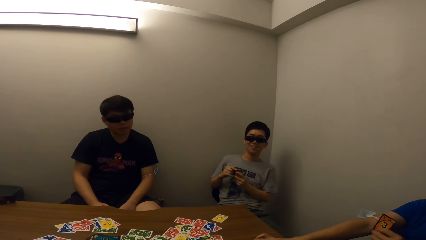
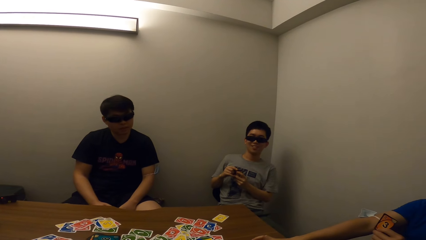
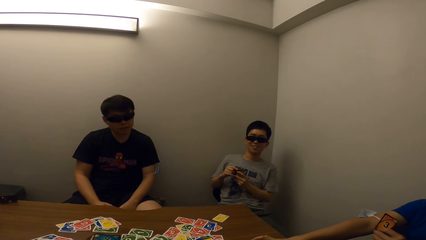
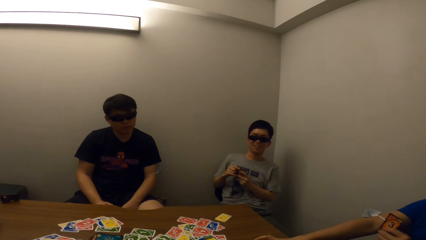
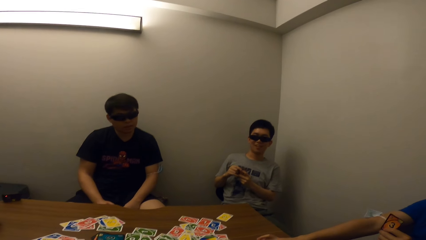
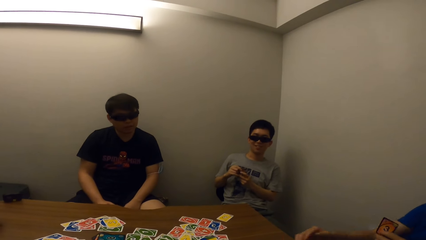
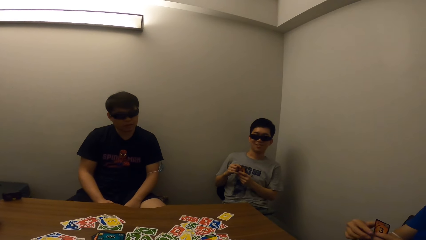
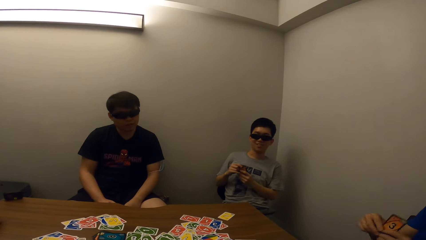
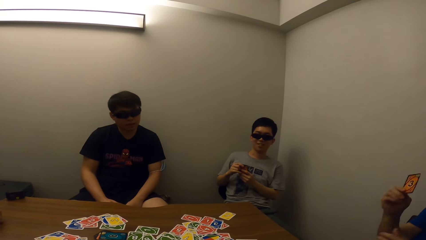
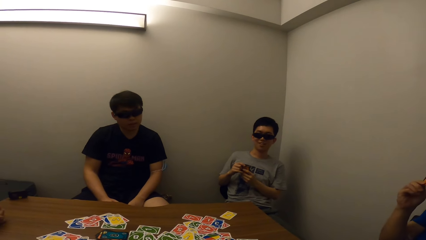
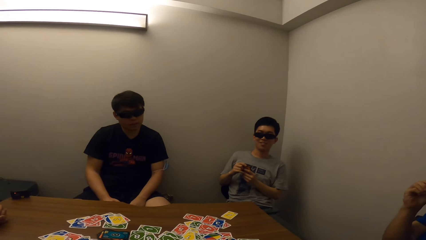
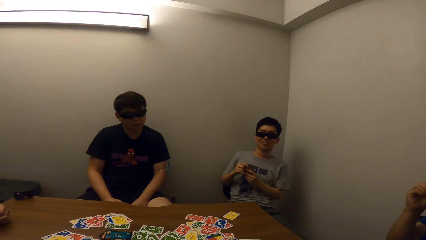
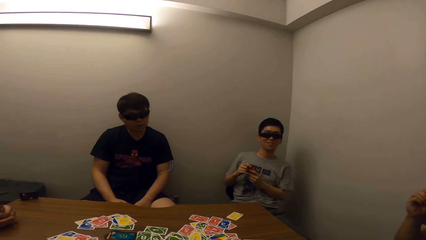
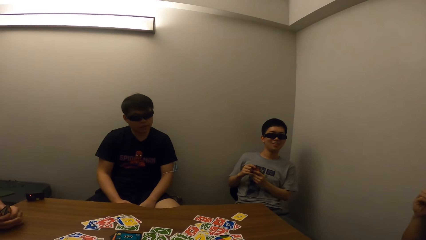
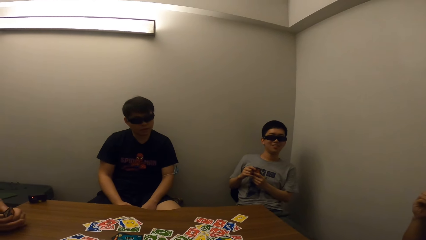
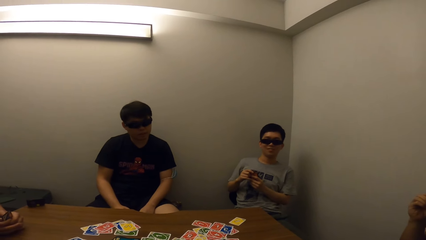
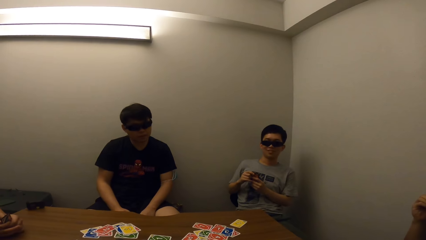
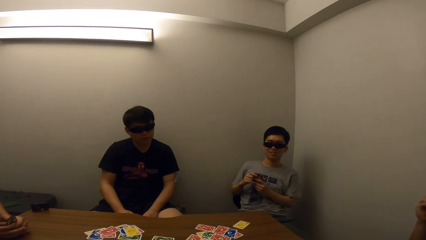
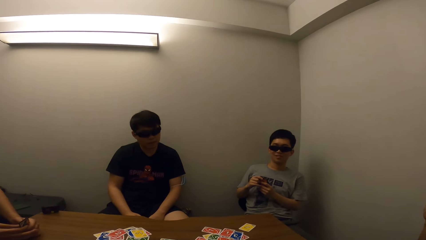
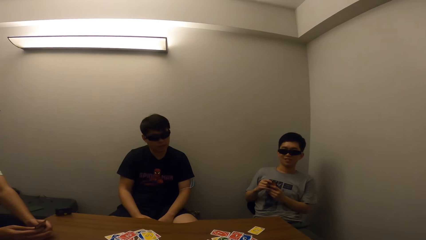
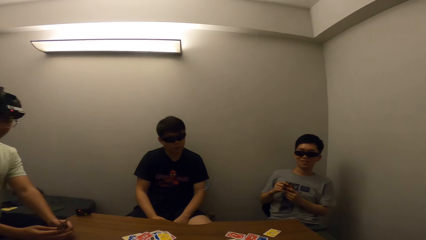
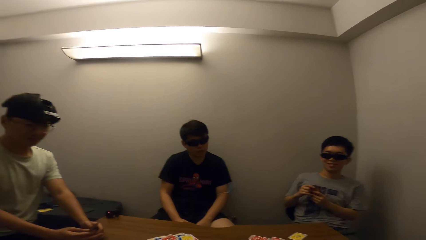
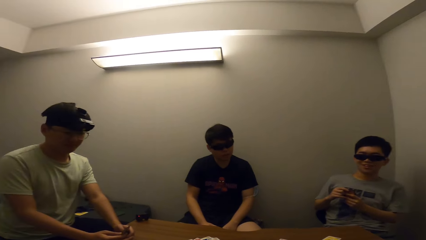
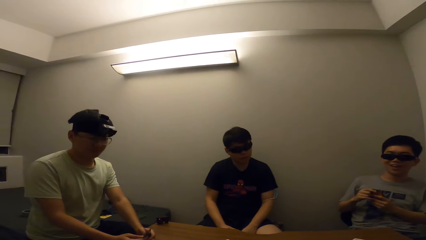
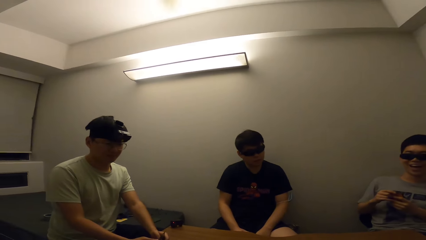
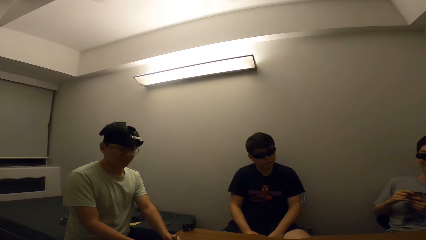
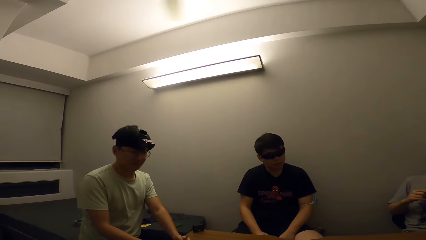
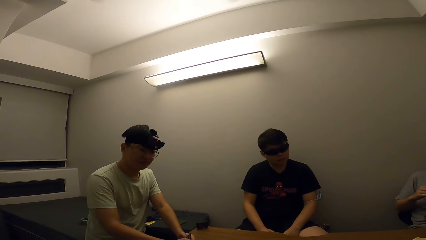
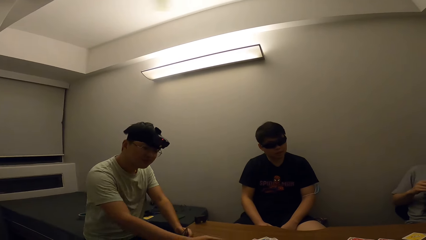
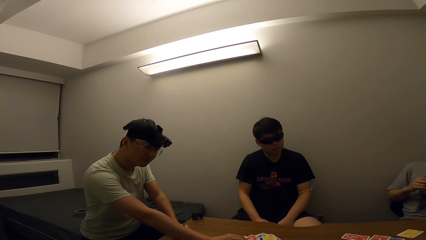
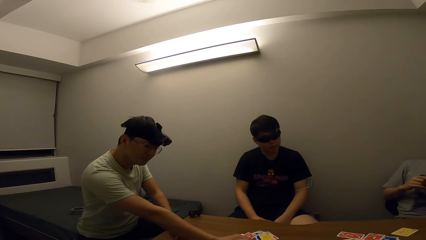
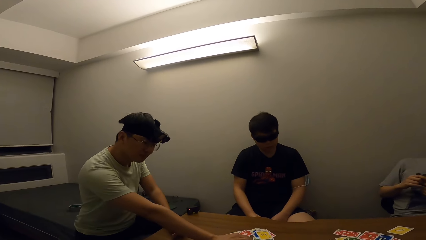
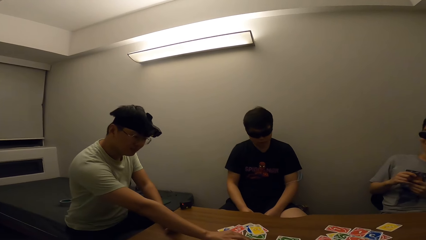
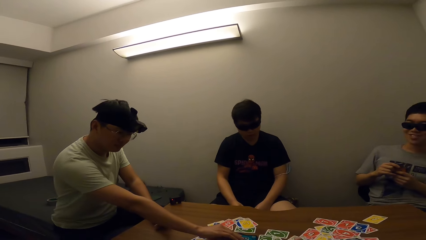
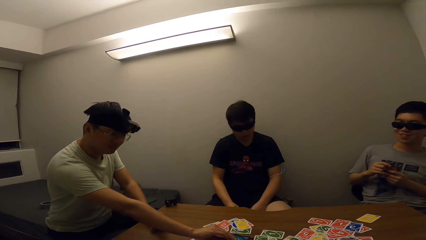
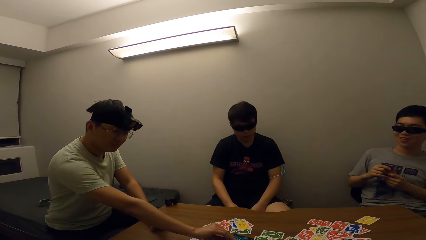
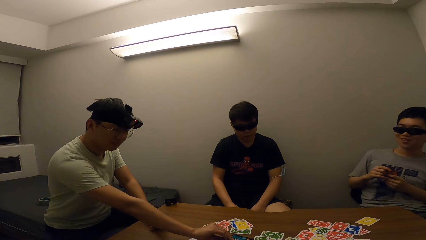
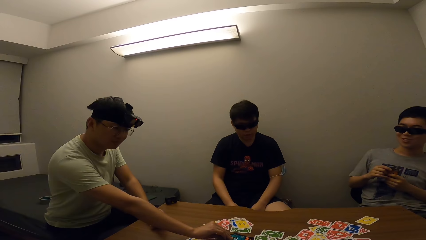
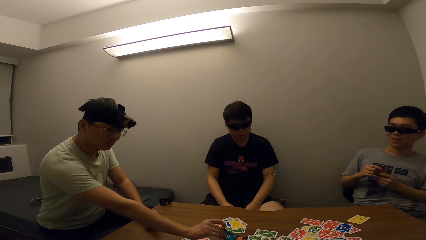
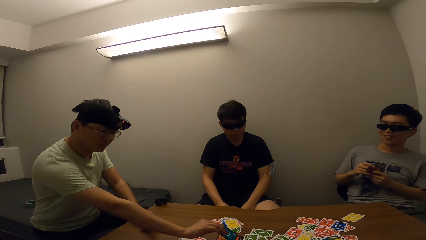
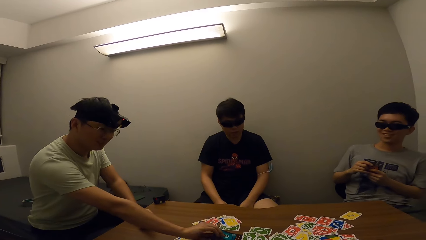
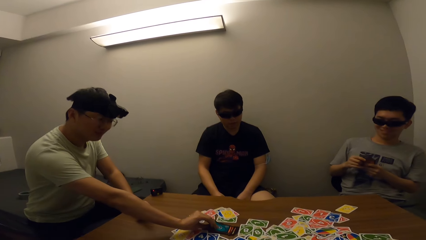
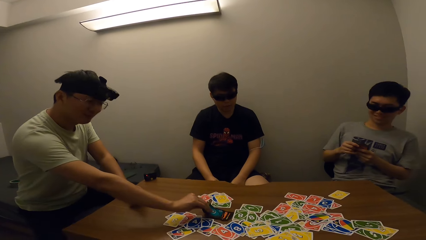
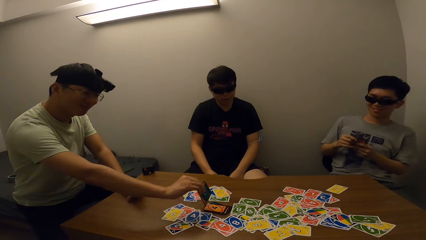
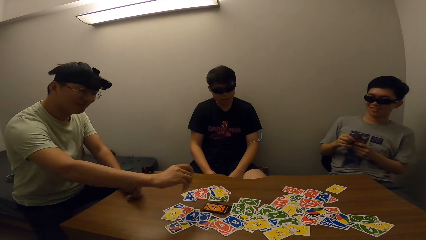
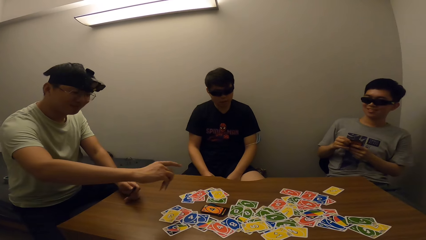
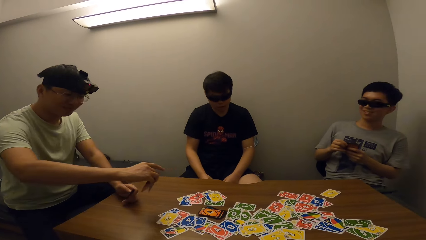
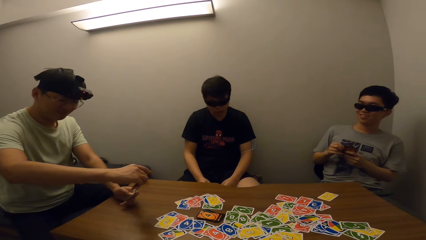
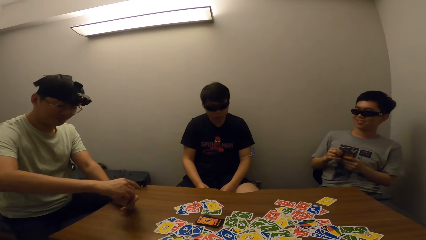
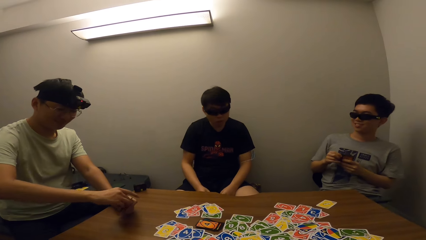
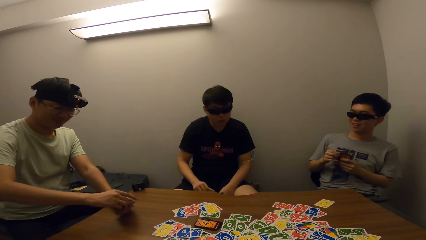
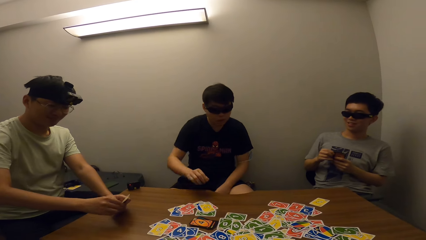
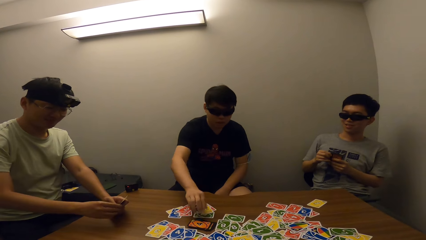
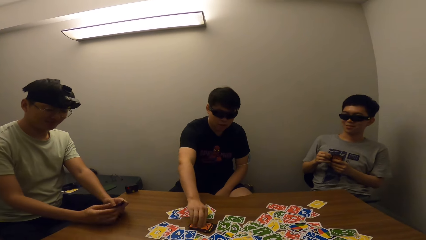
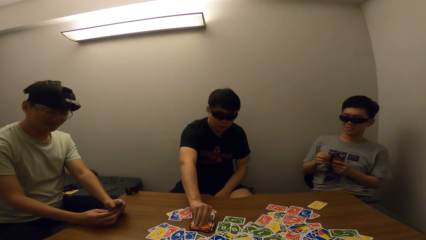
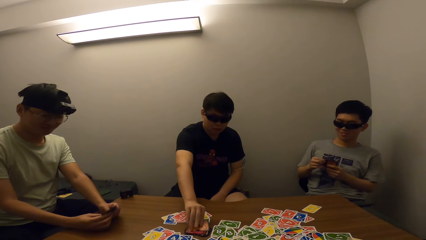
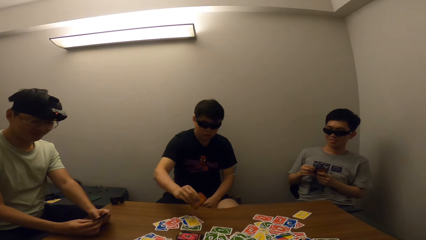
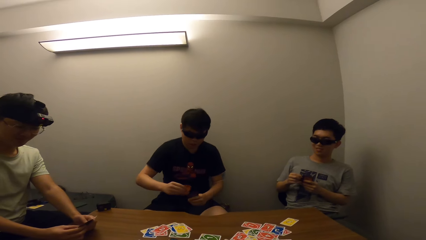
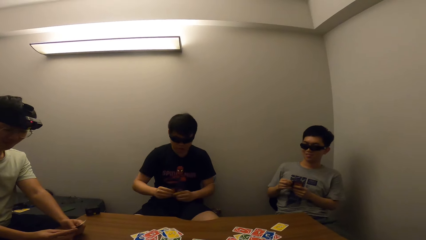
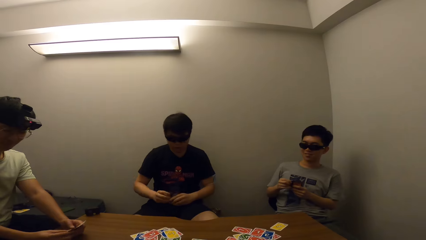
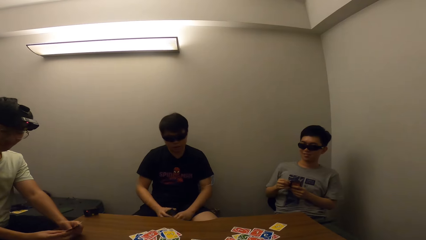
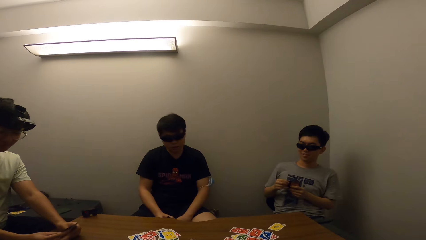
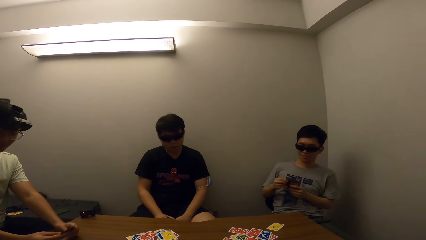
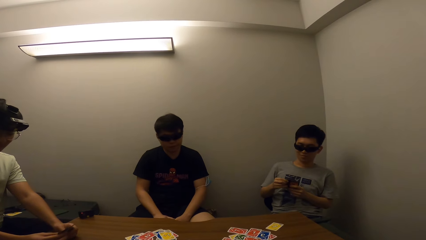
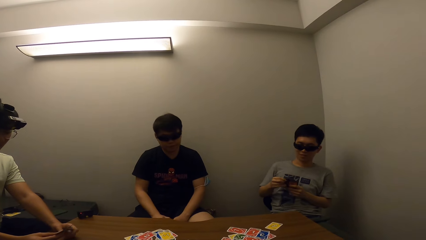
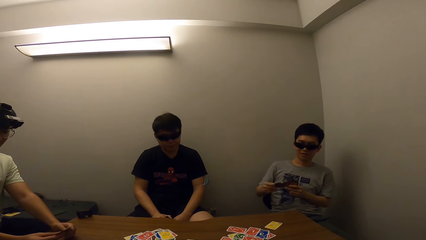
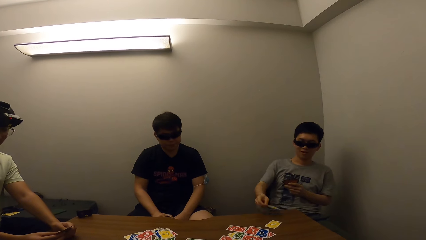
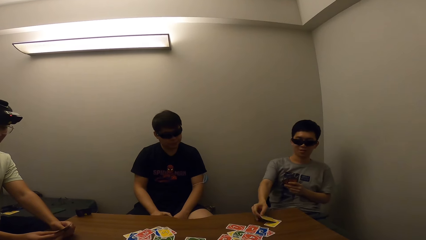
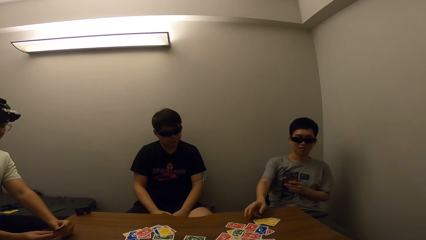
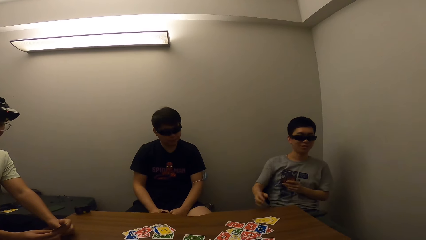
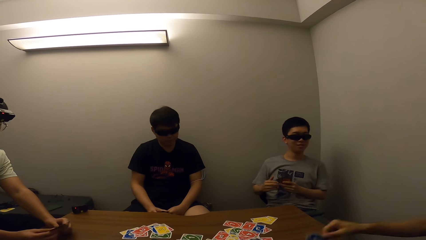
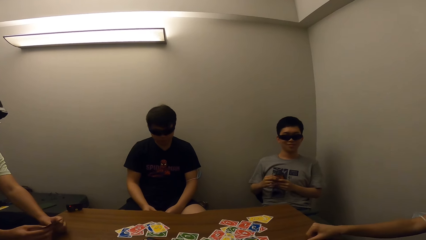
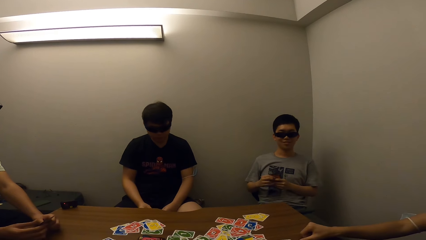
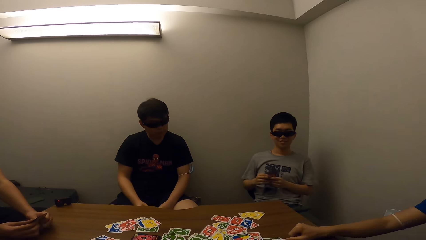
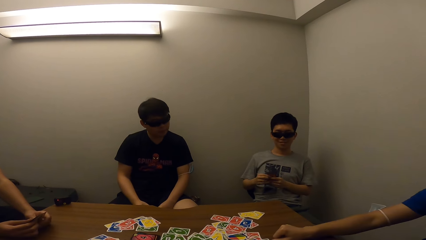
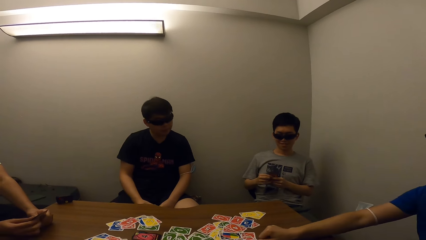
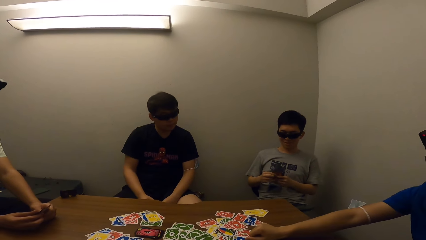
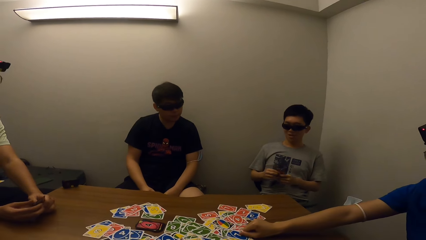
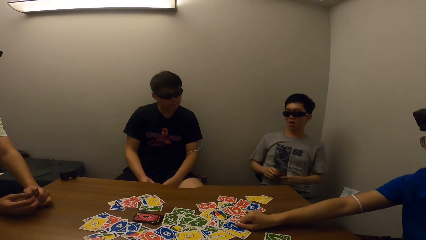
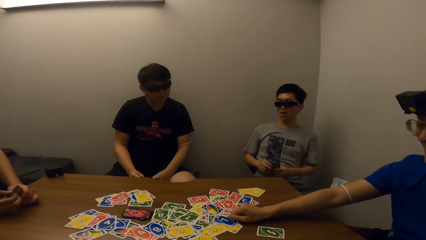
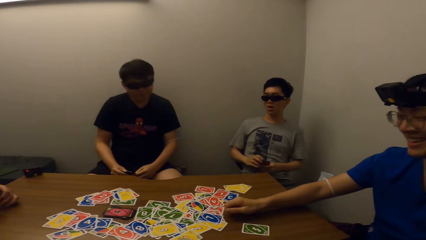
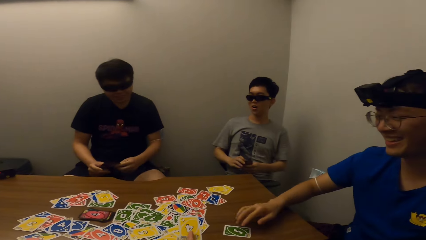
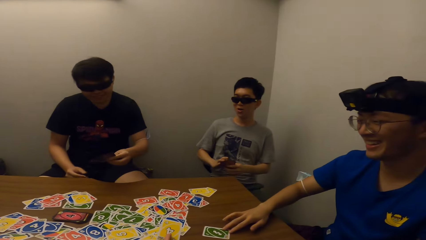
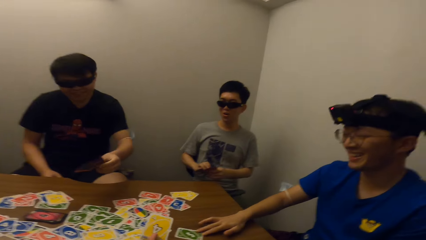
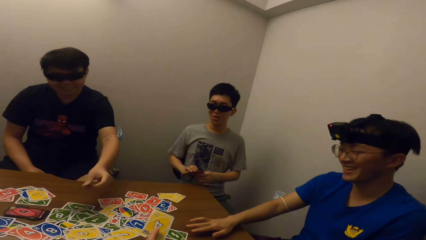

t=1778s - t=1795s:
A man takes a card from his left hand with his right hand. The camera wearer talks to another man. A third man picks cards on the table with his right hand. A fourth man picks a card on the table with his right hand. The second man drops a card on the table with his right hand. The first man drops a card on the table with his right hand and moves the cards.
